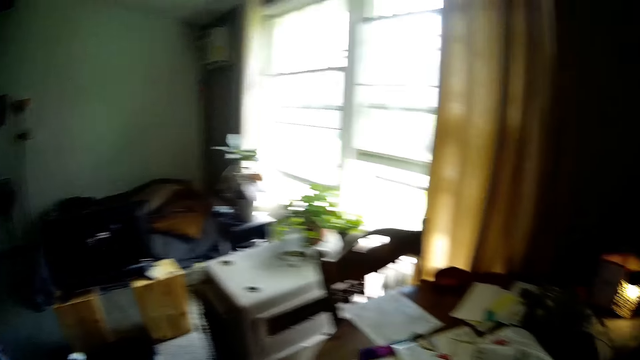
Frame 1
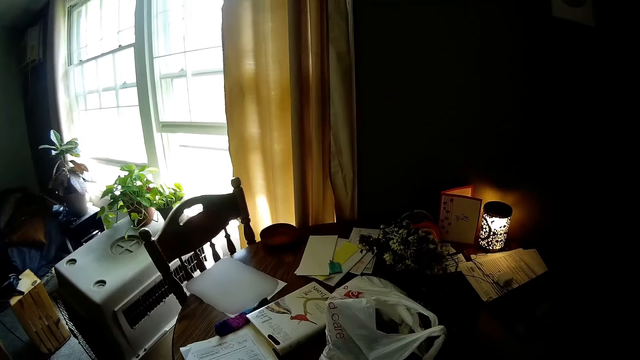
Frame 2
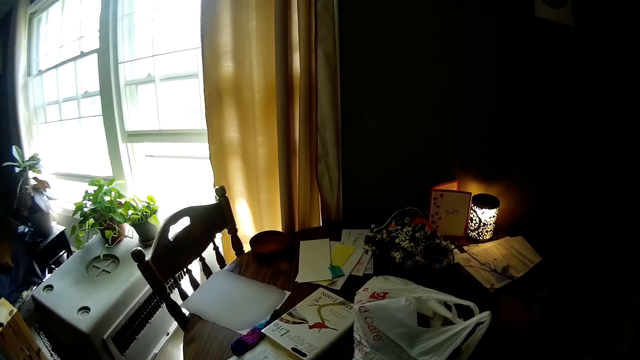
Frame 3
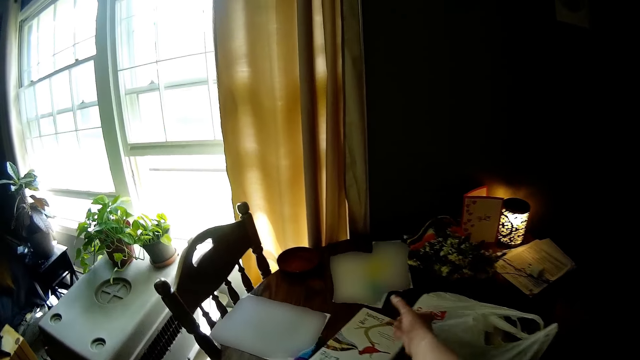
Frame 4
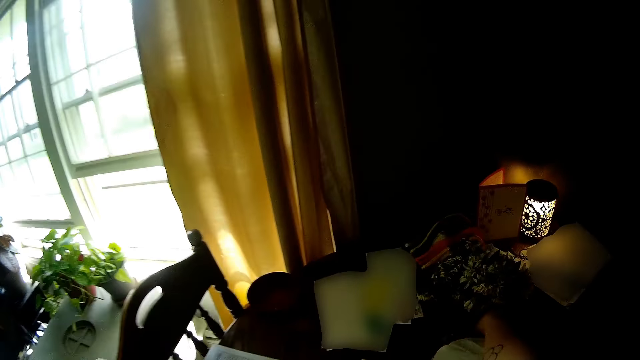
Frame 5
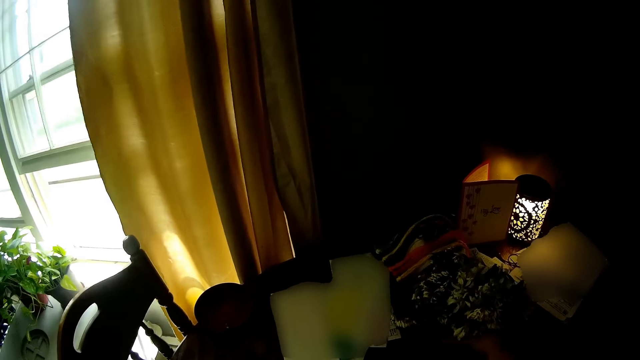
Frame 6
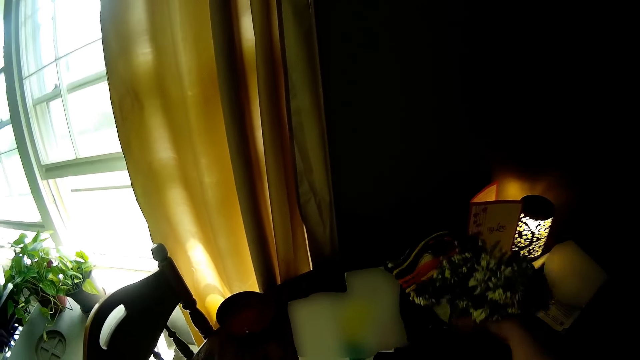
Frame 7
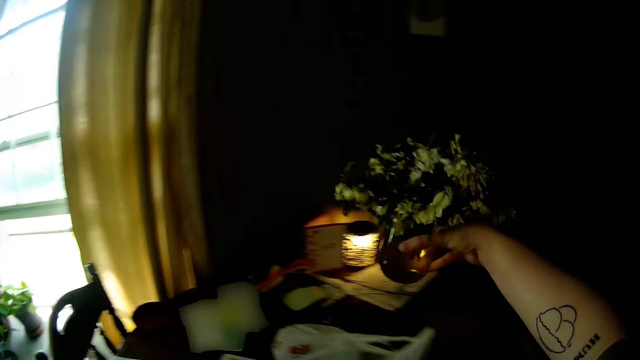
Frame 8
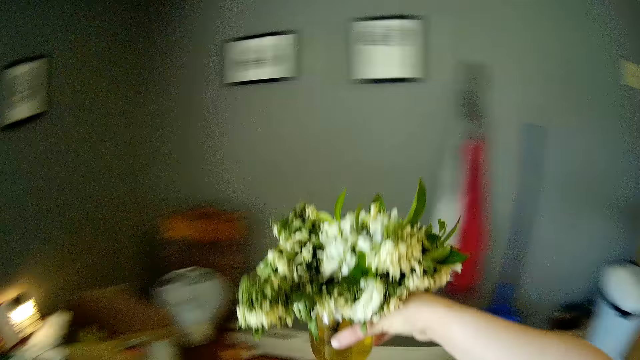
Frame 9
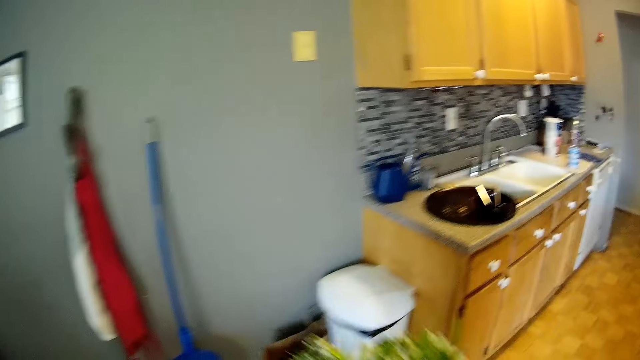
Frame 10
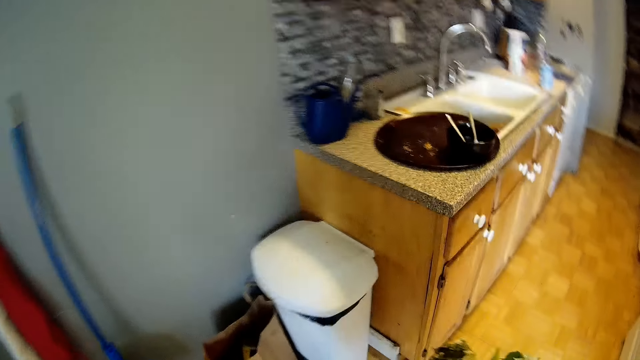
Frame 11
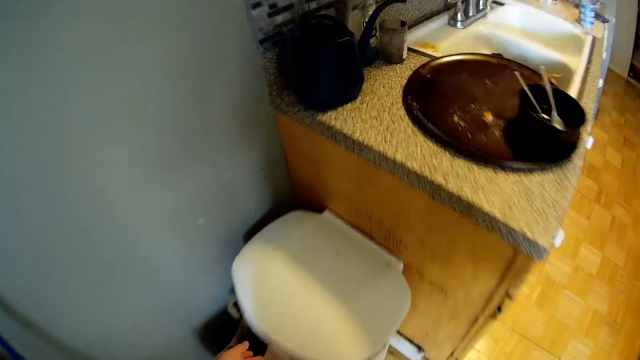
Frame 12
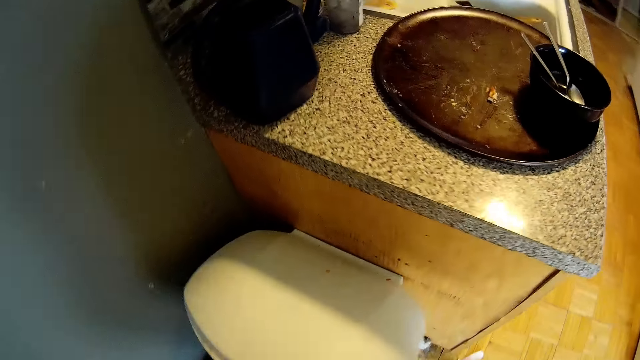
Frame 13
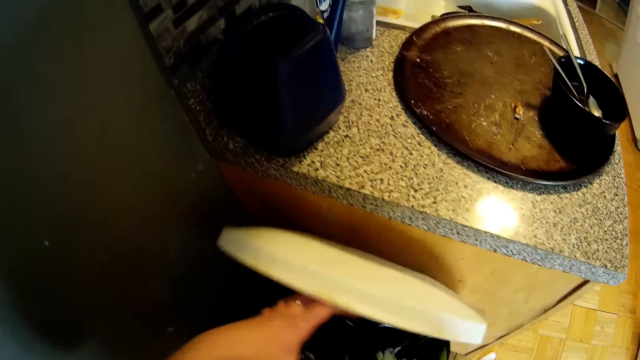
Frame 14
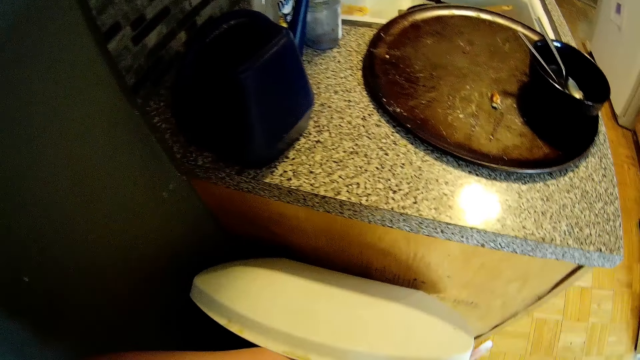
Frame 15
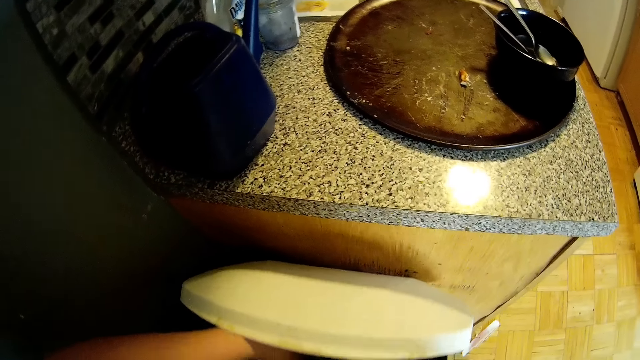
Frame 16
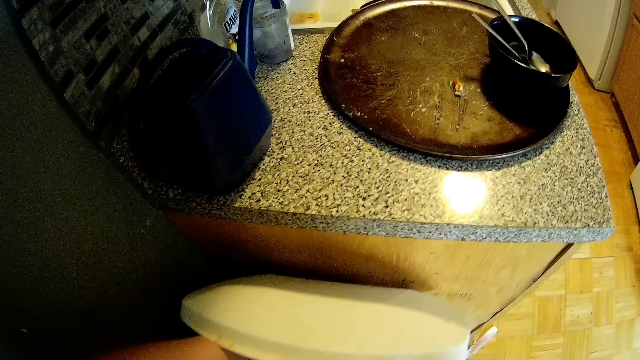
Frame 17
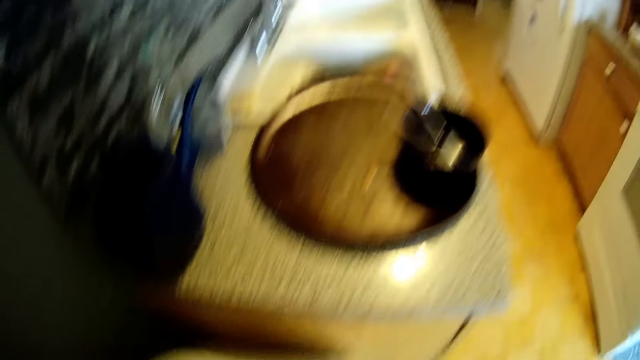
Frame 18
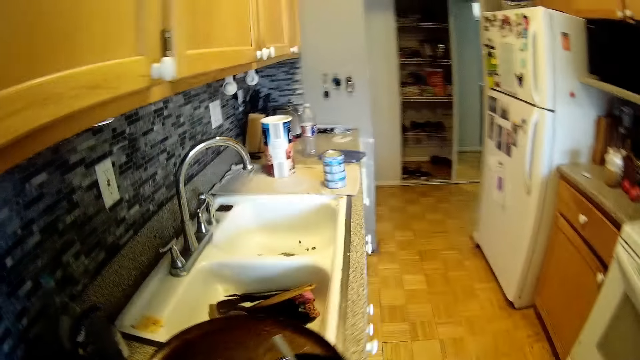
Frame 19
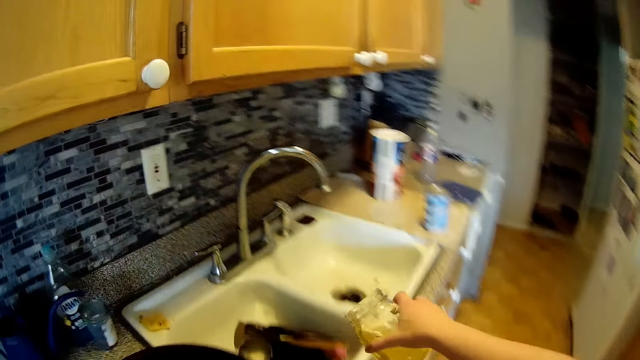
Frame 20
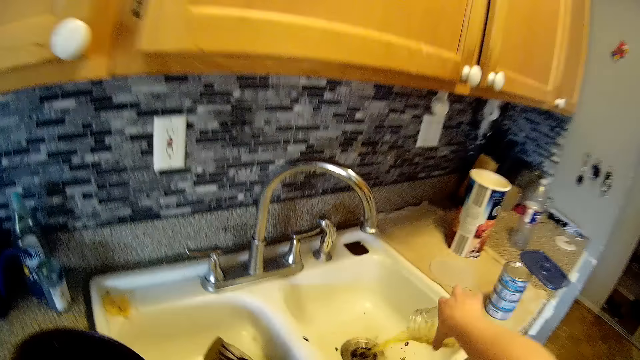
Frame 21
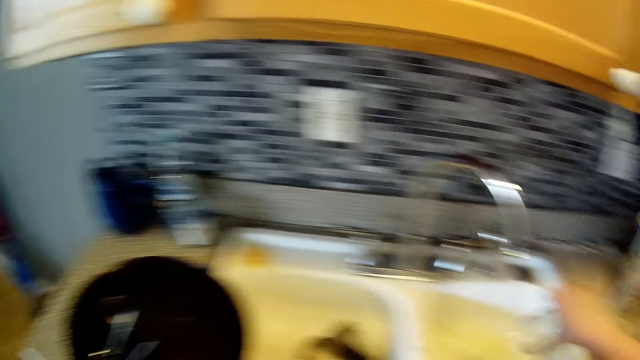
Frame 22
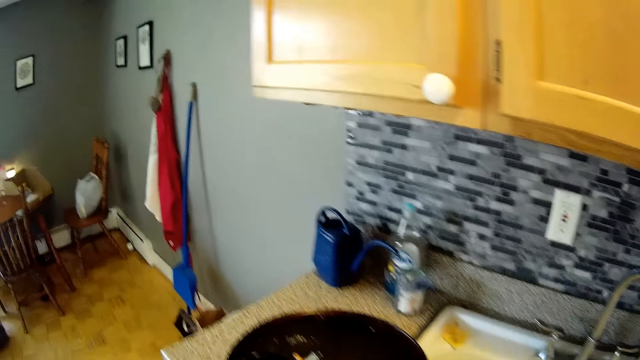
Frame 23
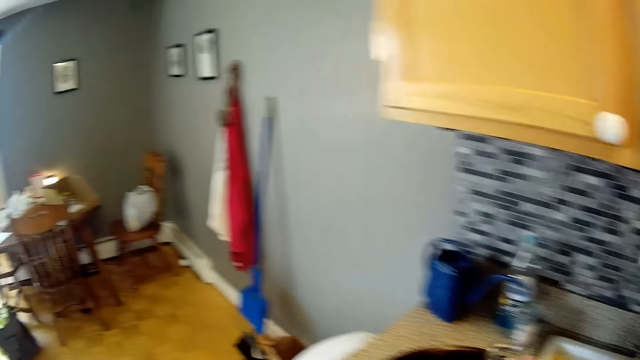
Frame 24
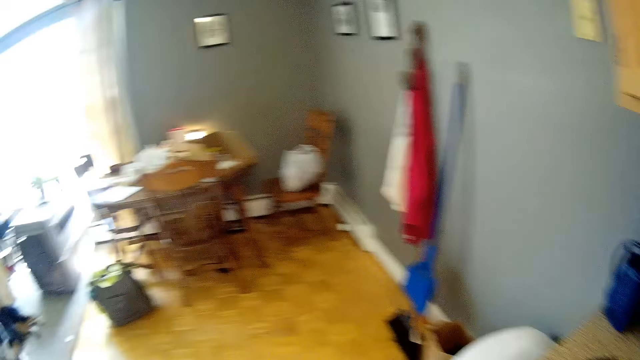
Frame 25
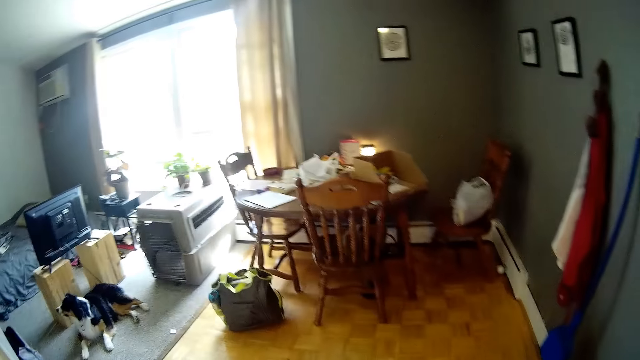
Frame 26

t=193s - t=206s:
The camera wearer picks up a flower vase on the table with her right hand. She opens the waste bin on the floor with her left hand. She drops the flower into the waste bin. She empties the water in the glass cup into a sink.

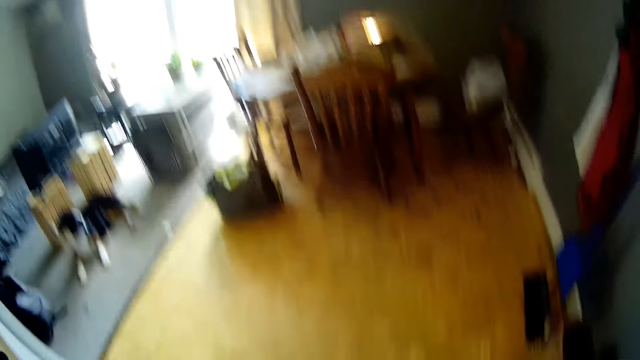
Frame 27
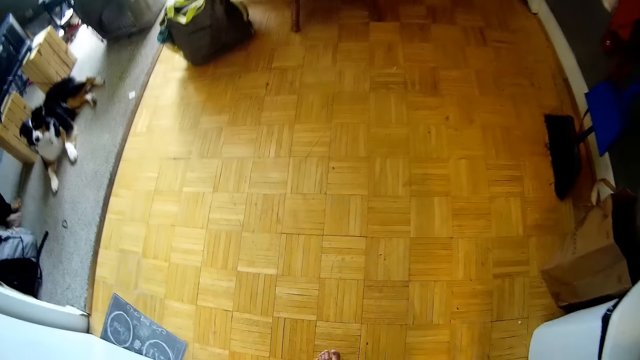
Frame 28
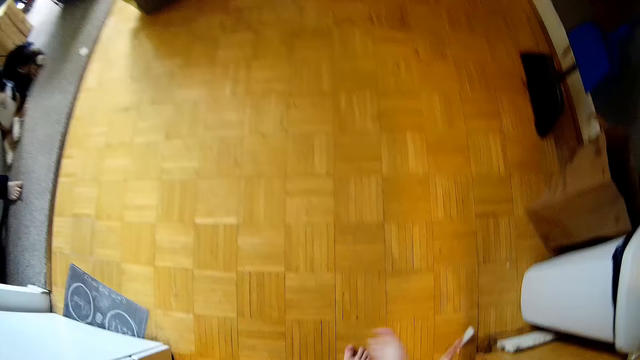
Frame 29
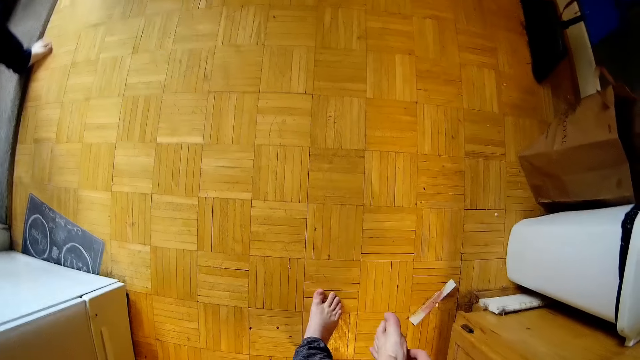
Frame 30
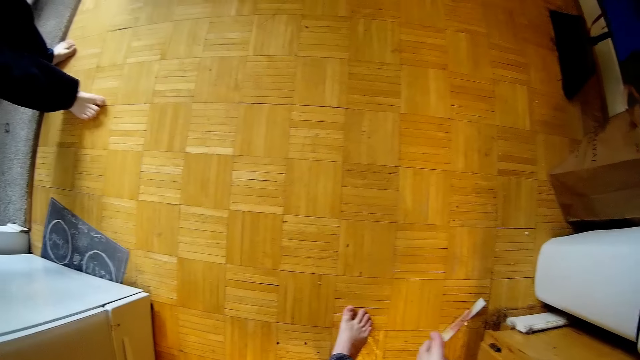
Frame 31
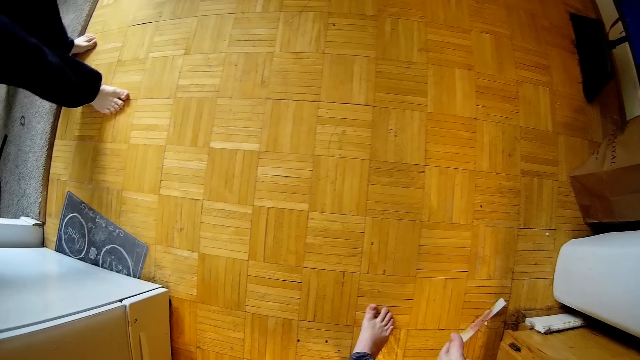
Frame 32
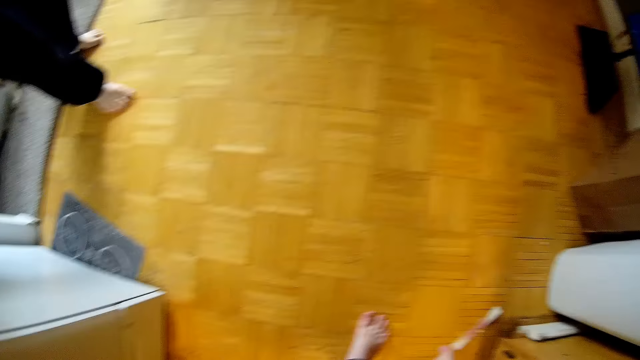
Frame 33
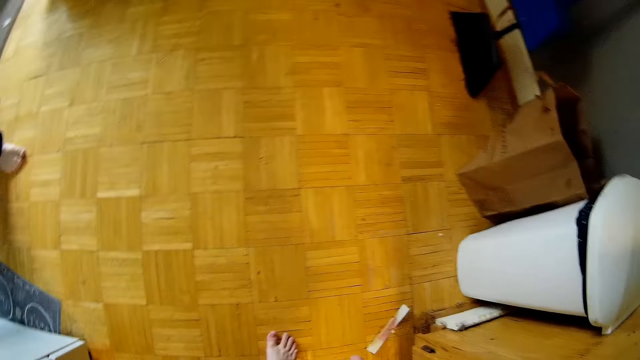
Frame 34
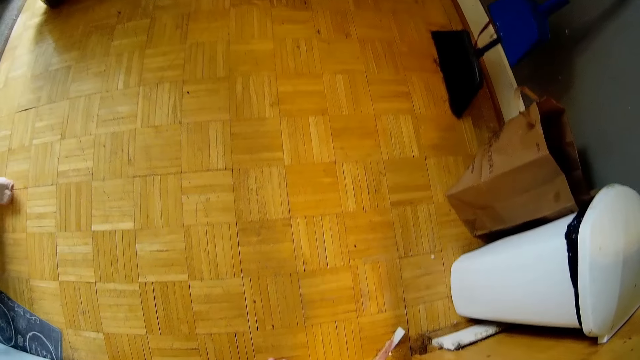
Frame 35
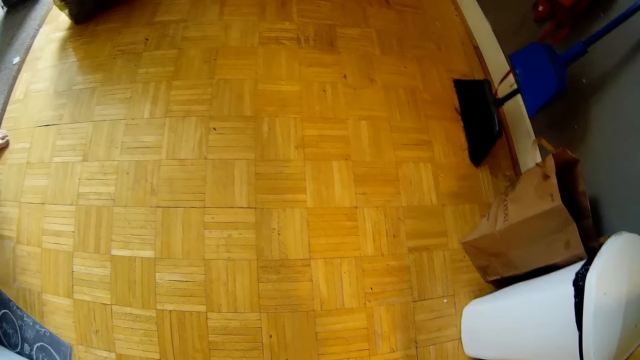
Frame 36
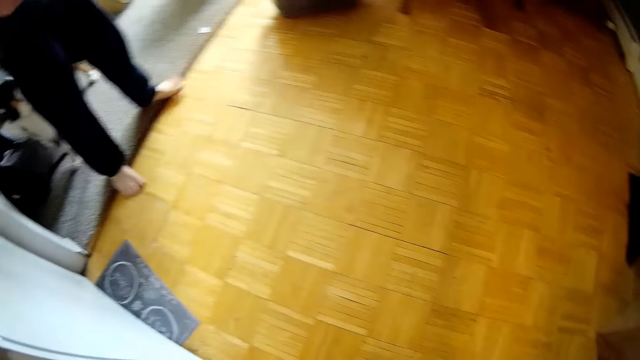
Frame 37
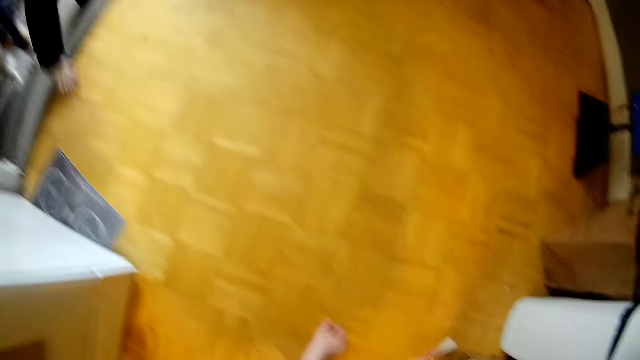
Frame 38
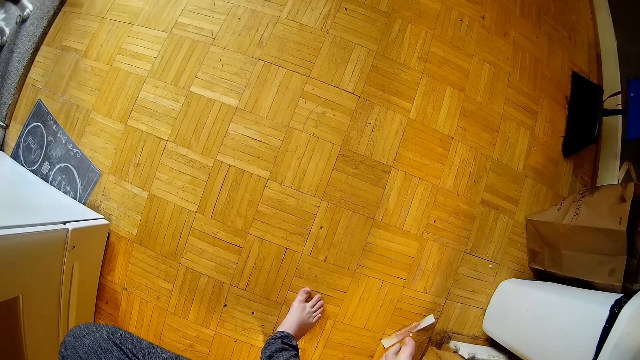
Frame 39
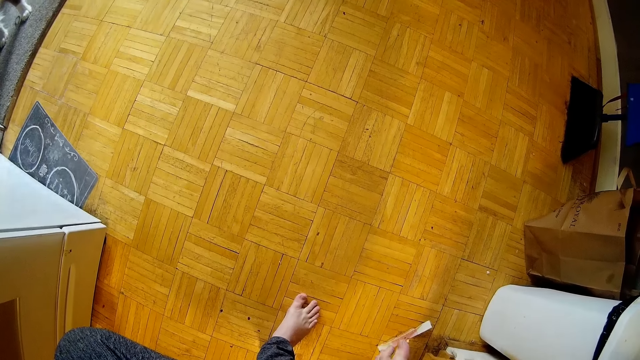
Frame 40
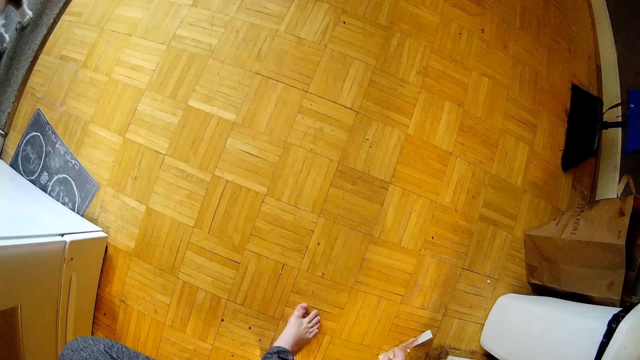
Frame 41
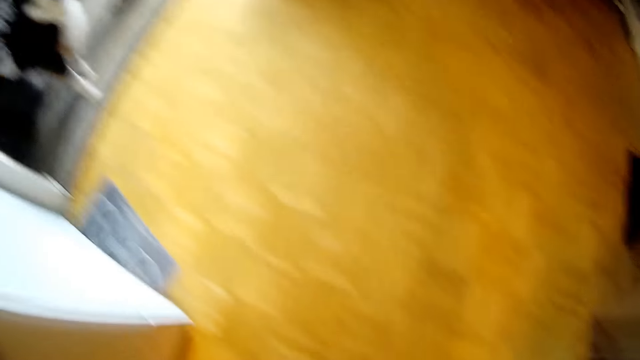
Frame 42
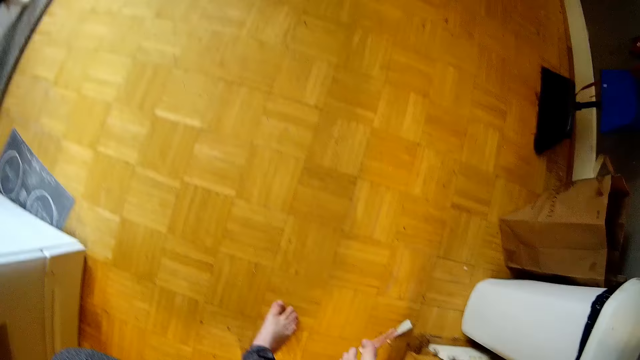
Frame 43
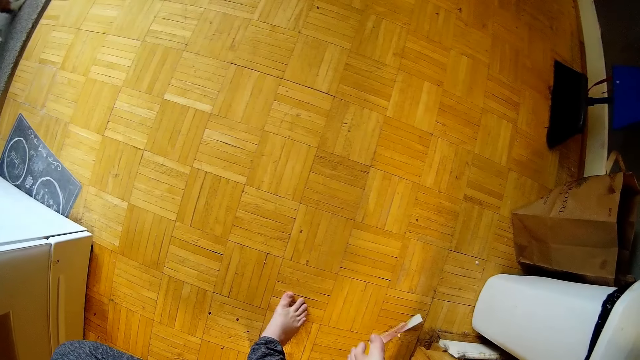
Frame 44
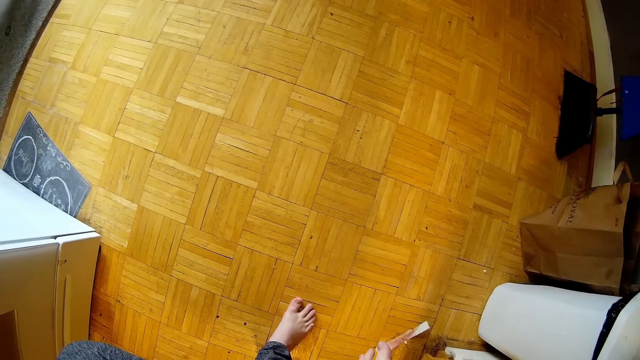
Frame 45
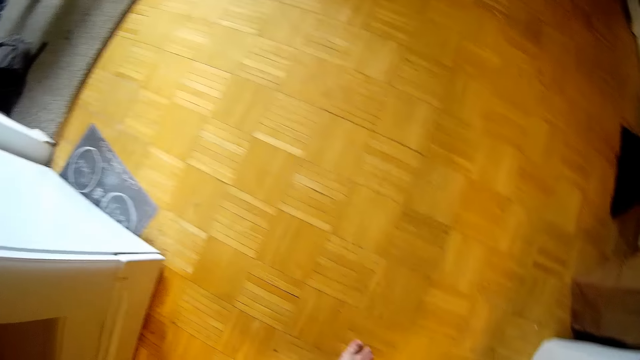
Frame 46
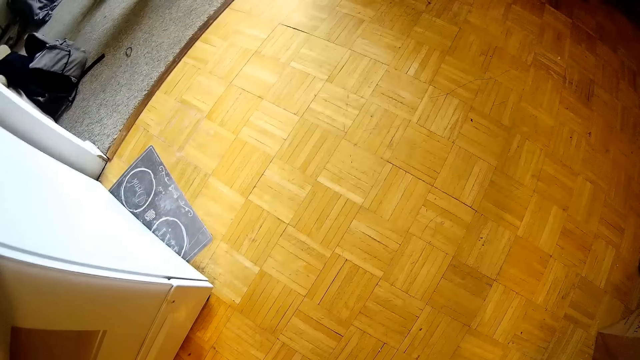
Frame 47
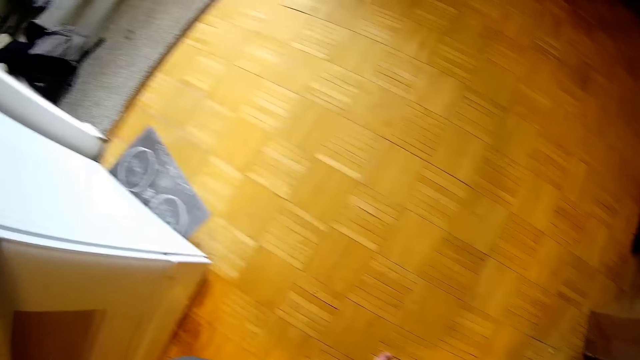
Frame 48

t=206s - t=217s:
The camera wearer bends down on the floor. They interact with a man.
